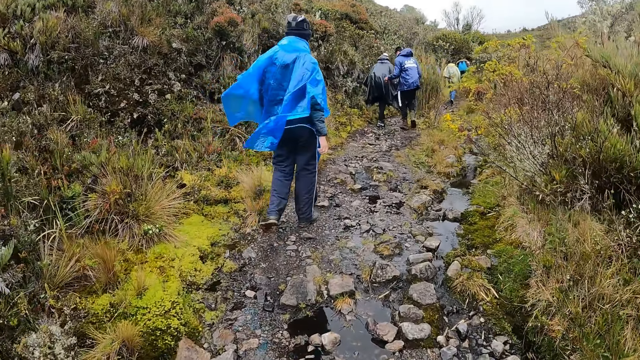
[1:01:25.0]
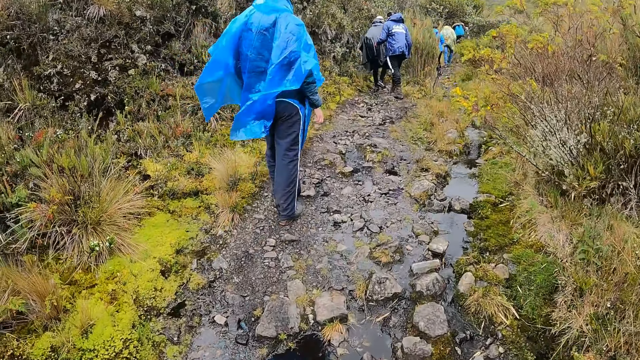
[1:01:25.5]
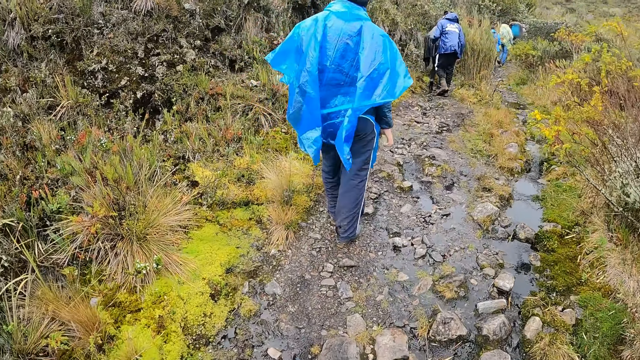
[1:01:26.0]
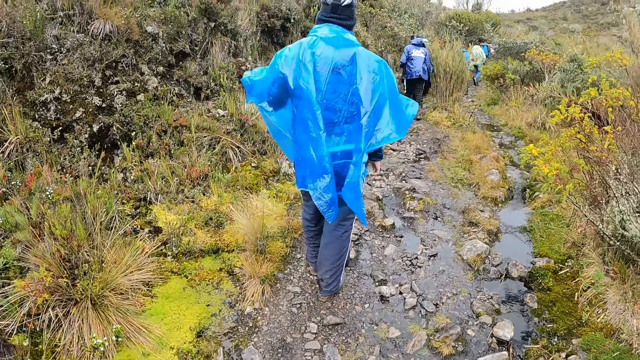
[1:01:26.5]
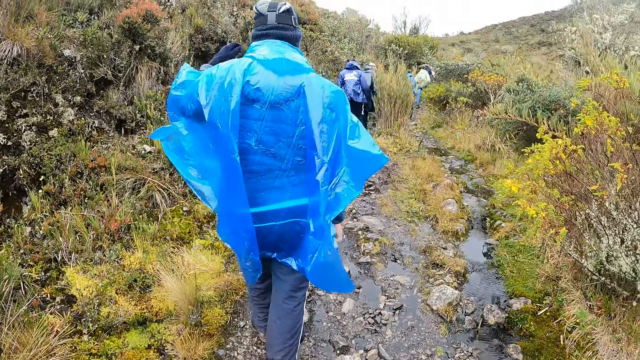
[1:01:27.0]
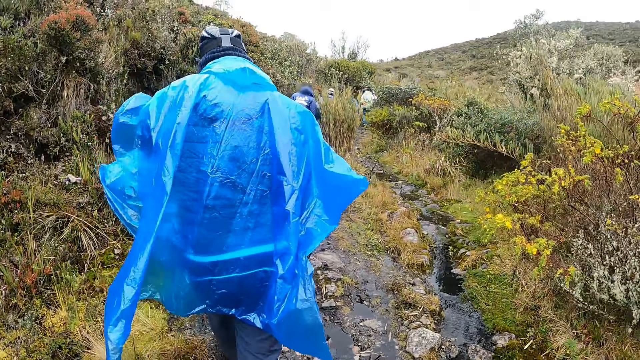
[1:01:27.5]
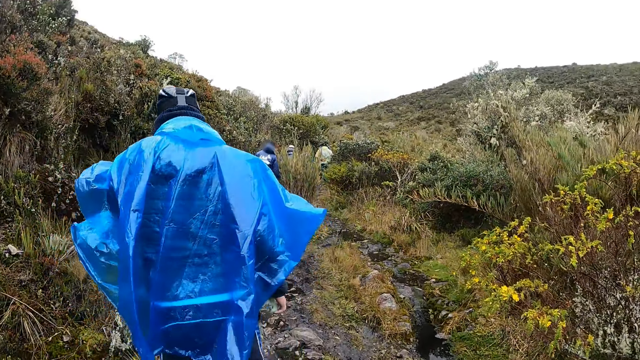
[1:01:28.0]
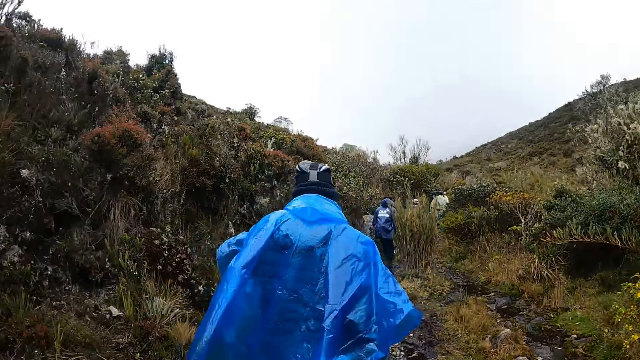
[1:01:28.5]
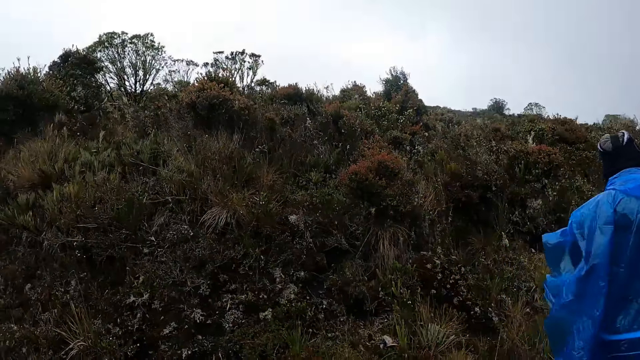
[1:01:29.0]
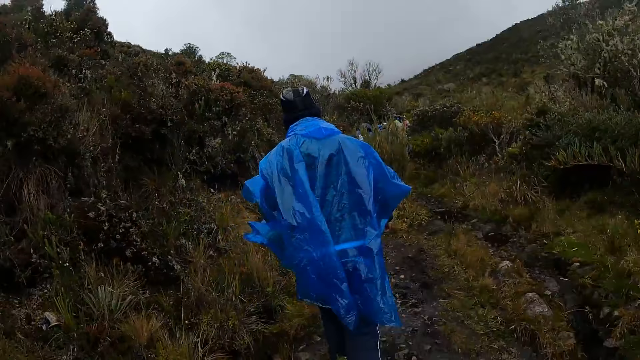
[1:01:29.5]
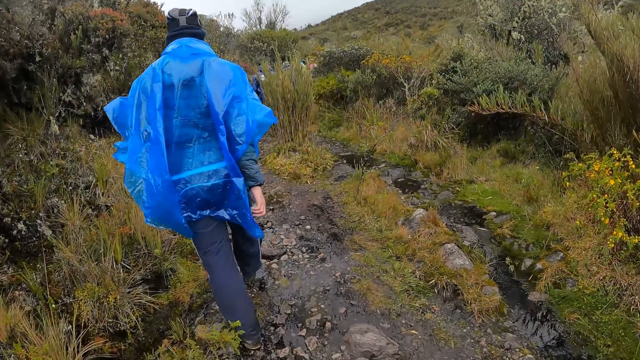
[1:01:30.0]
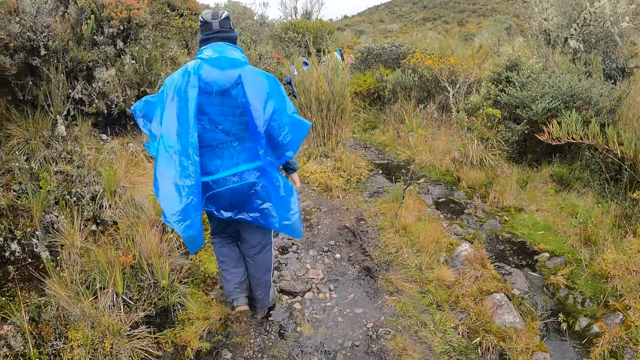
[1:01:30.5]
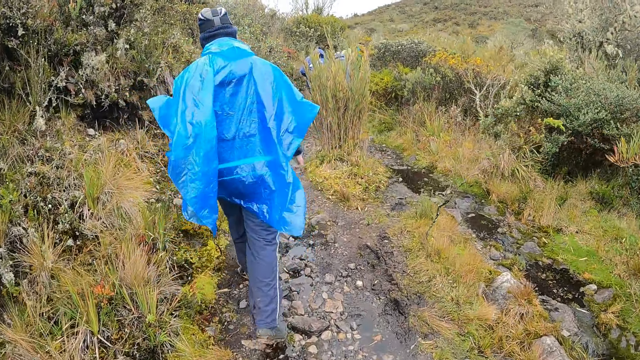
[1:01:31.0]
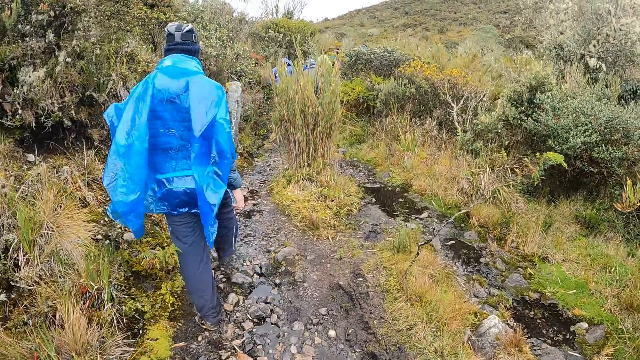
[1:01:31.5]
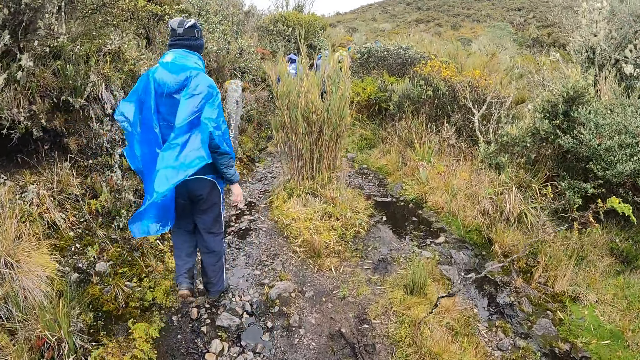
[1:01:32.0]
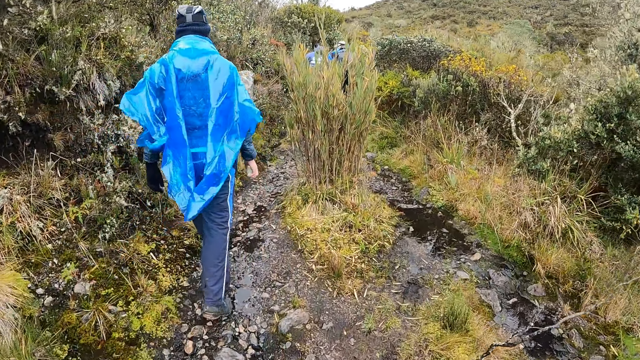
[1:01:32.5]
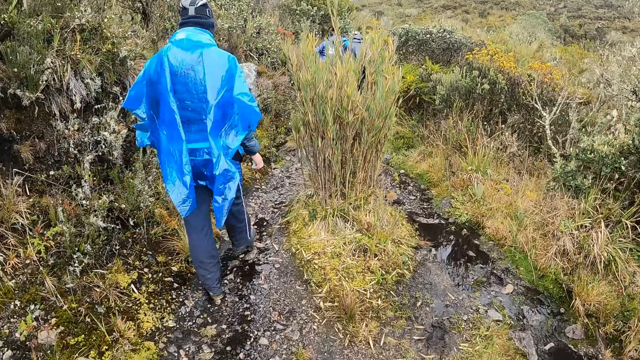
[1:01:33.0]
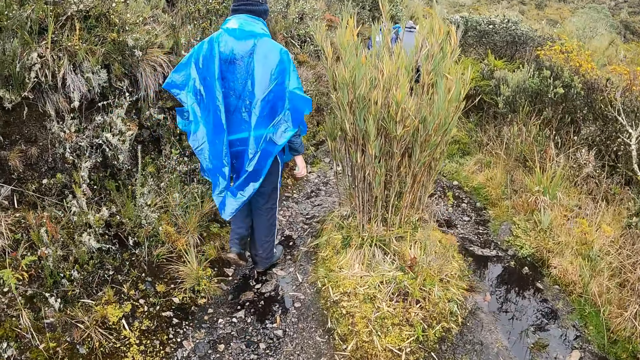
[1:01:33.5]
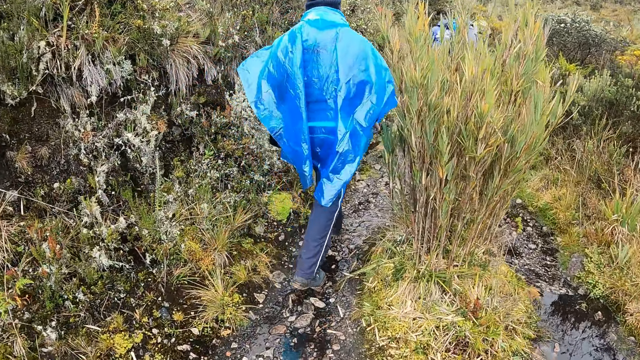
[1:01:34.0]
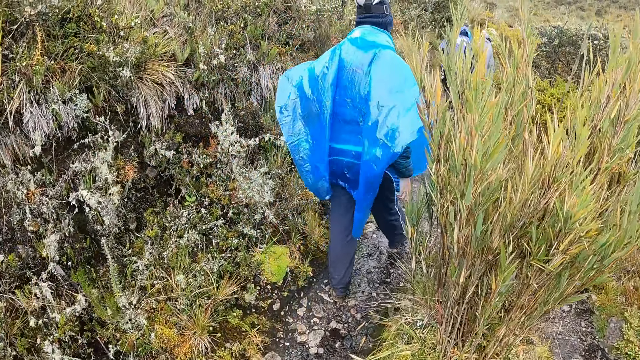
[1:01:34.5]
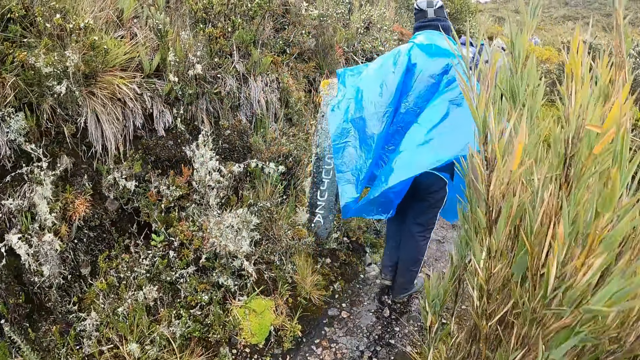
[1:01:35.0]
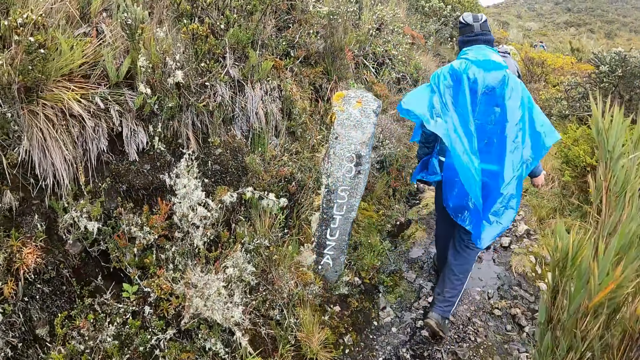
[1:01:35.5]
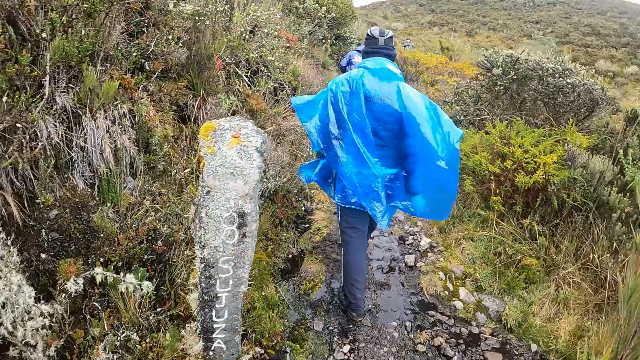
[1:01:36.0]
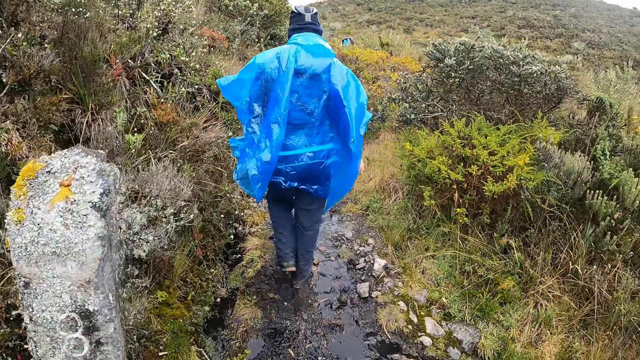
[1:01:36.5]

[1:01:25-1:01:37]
The man stops walking and walks along a path. The camera wearer looks around the field. They walk along a rocky path.

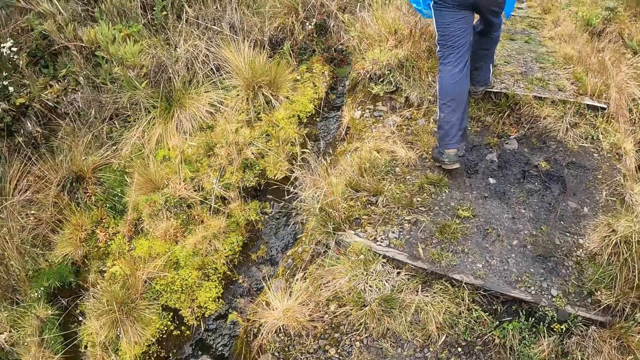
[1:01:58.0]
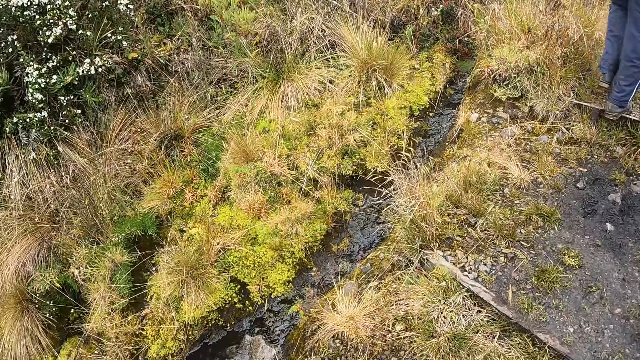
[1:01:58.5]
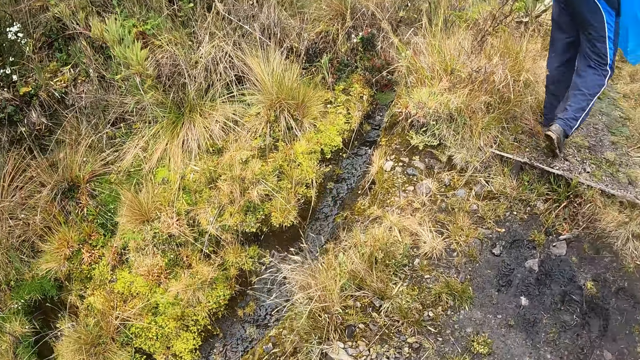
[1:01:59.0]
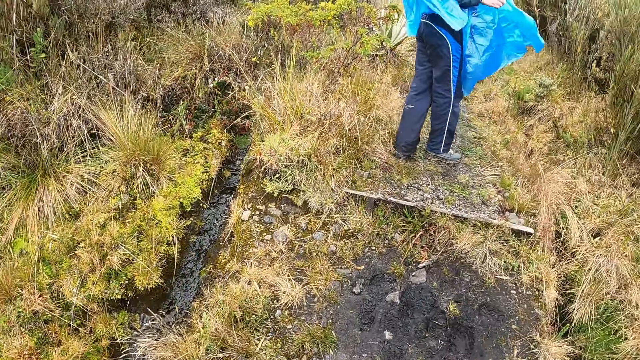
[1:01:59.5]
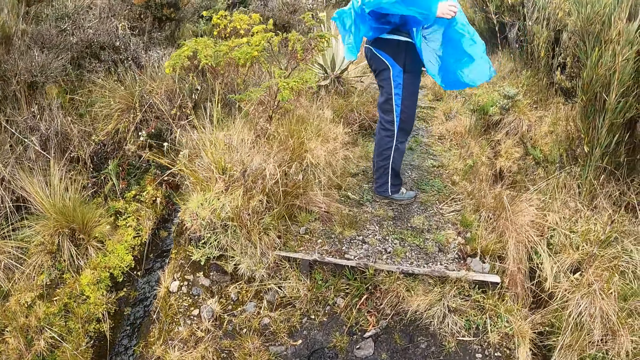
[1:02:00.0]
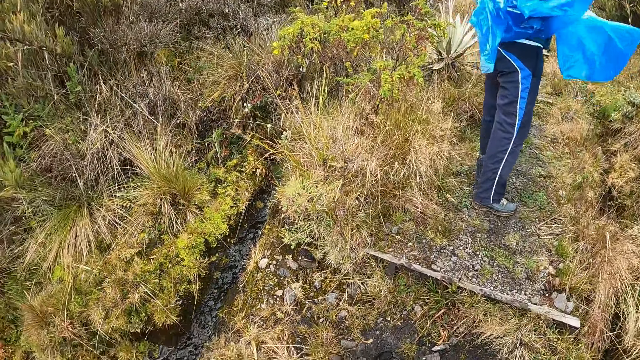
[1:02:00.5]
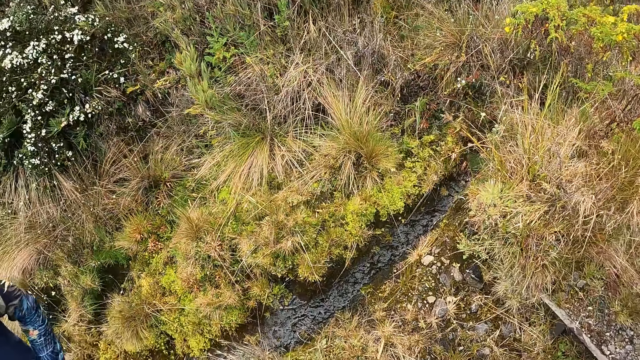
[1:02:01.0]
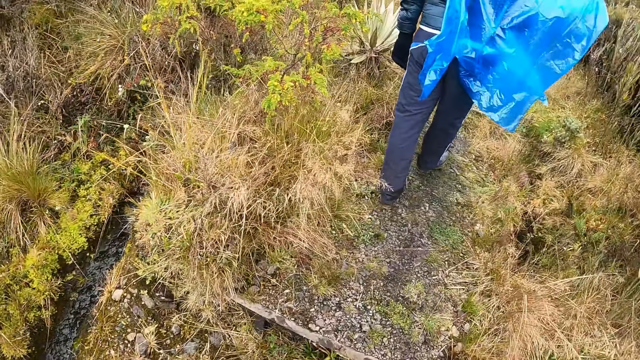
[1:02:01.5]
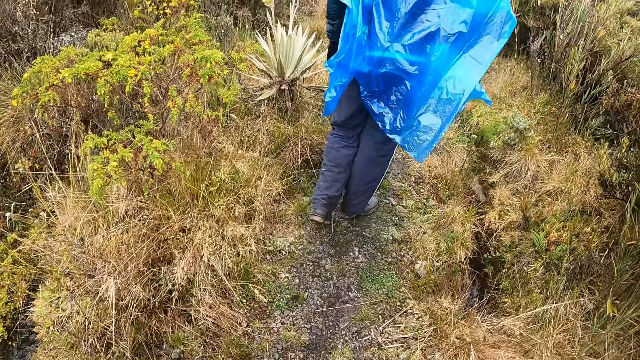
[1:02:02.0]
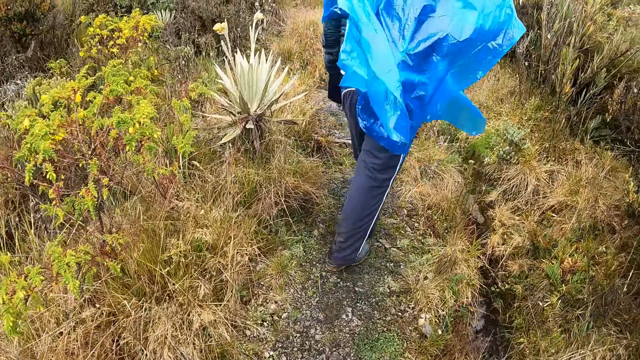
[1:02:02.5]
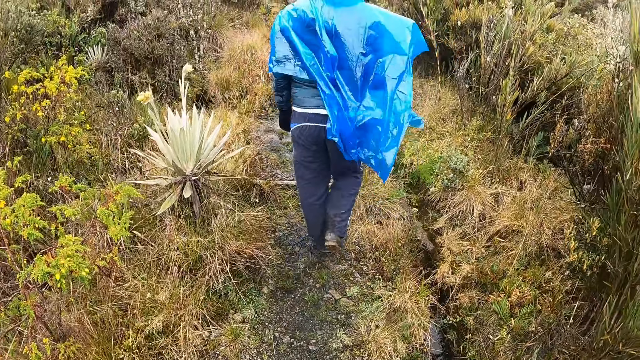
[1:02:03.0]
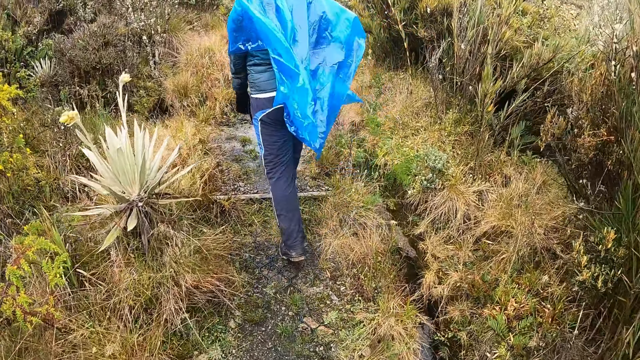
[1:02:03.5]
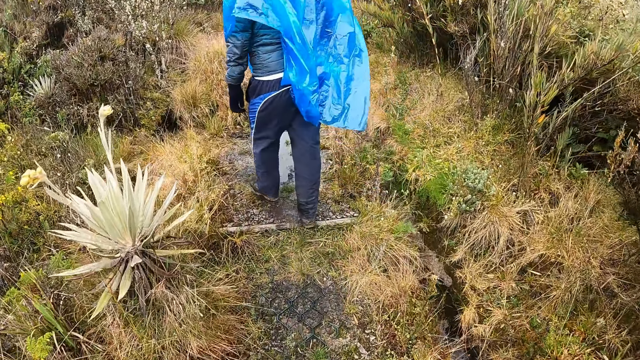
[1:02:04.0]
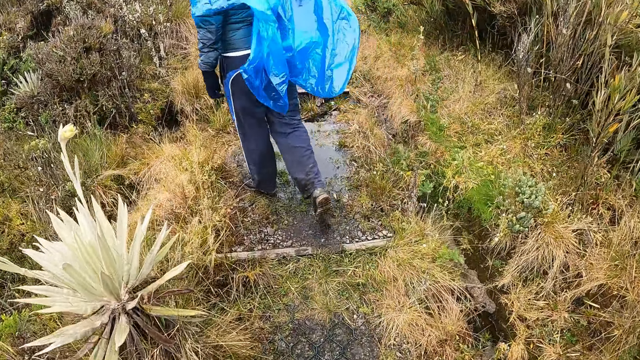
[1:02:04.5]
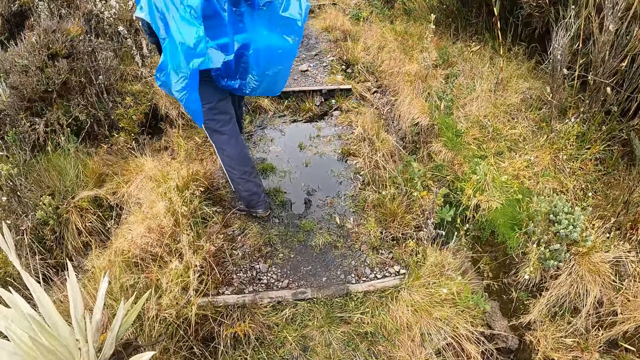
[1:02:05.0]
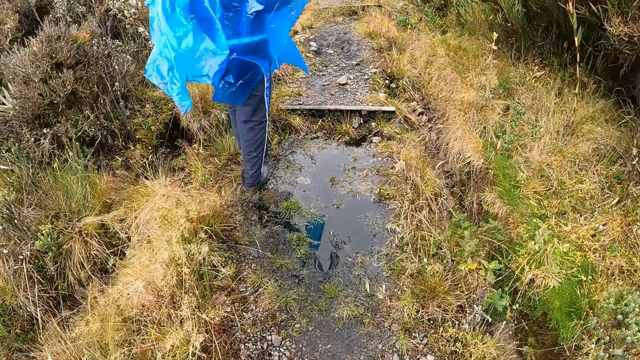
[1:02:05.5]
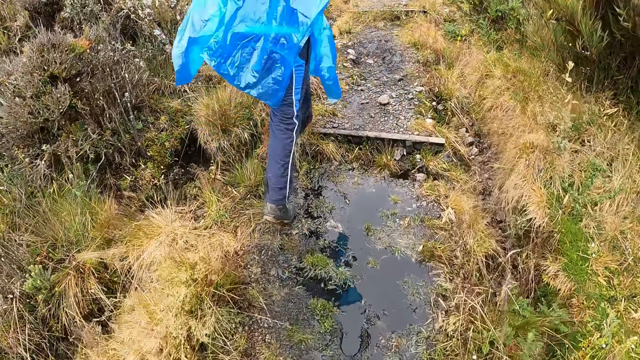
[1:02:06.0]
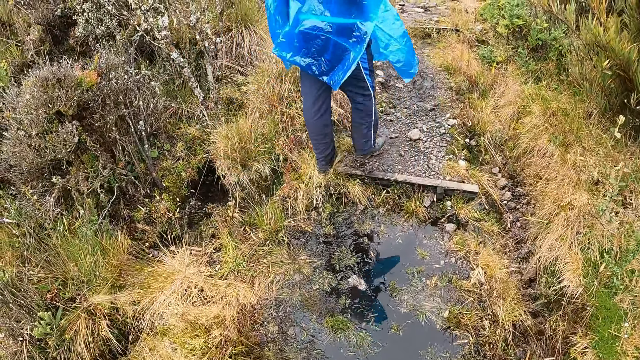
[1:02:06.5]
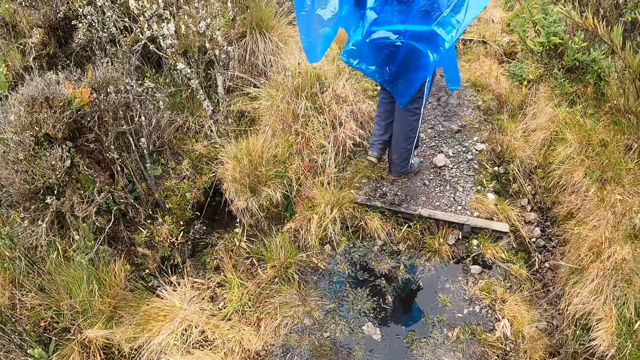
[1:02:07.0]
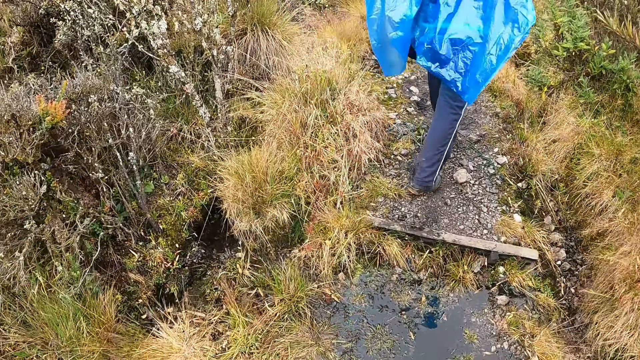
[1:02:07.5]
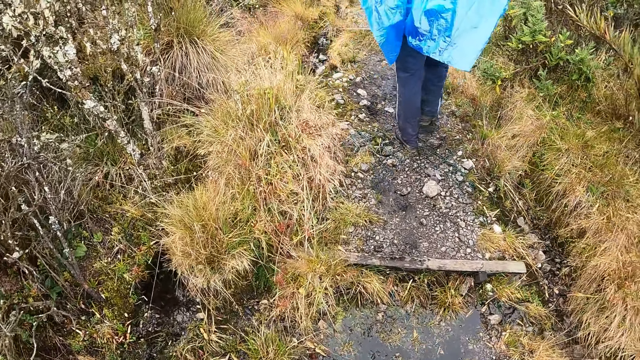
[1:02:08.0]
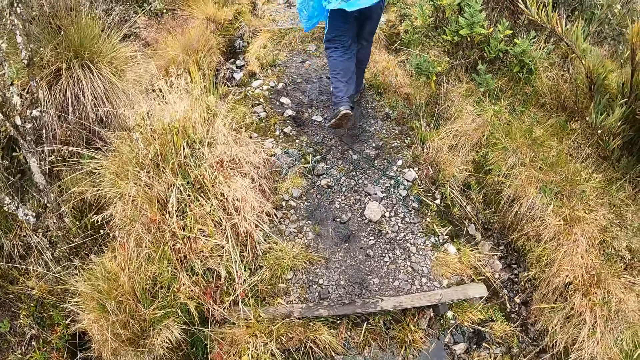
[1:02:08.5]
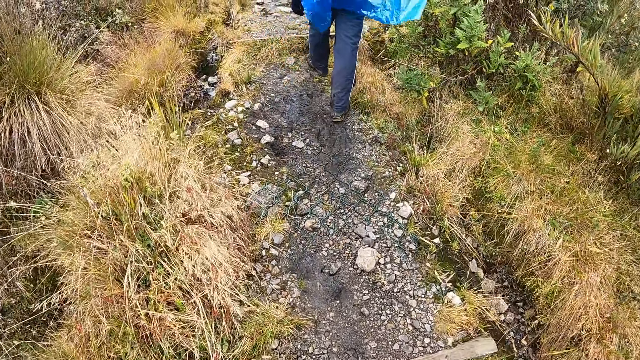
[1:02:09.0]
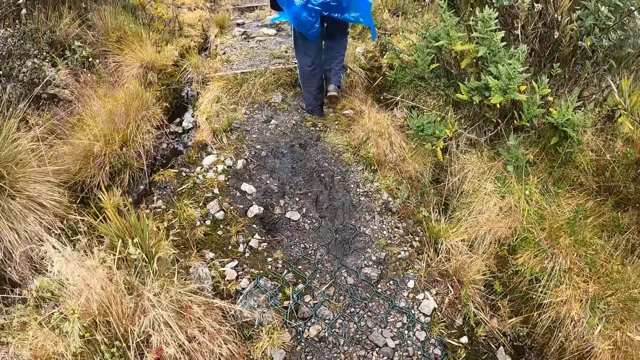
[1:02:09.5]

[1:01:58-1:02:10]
The man stops walking. The man walks along a path.
